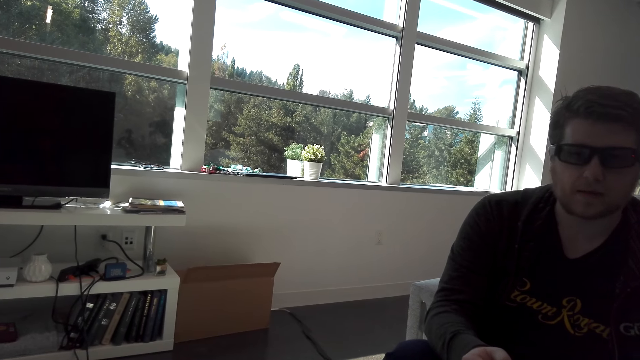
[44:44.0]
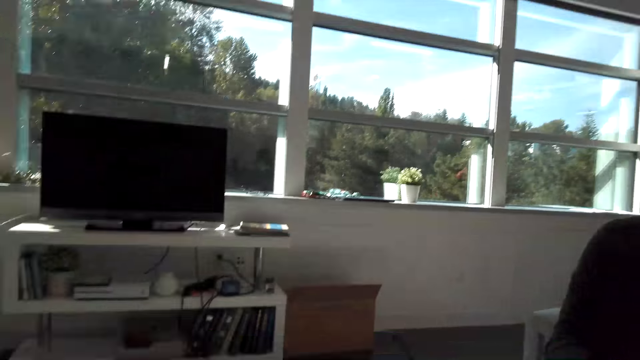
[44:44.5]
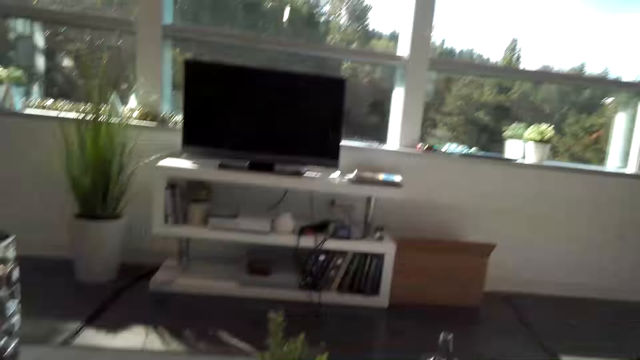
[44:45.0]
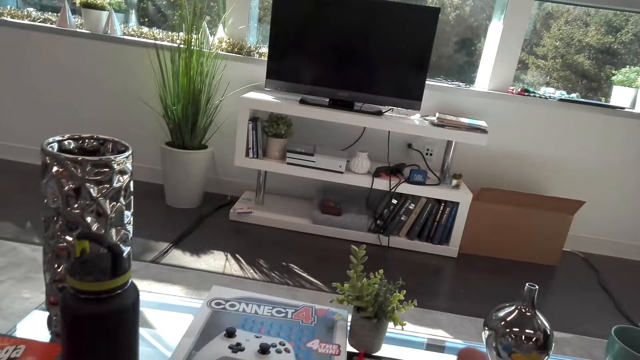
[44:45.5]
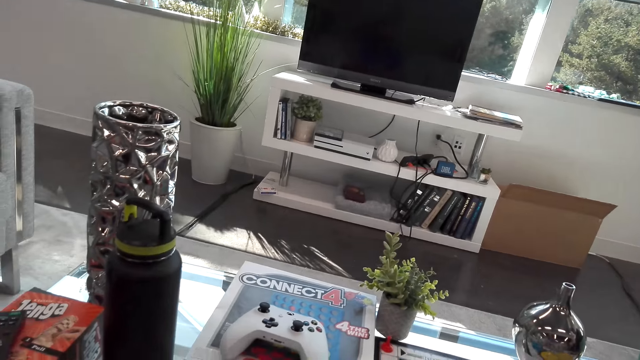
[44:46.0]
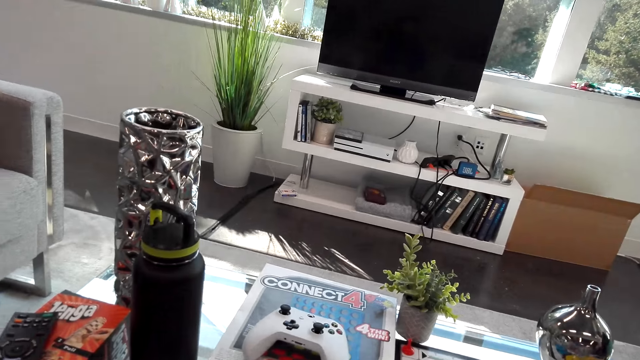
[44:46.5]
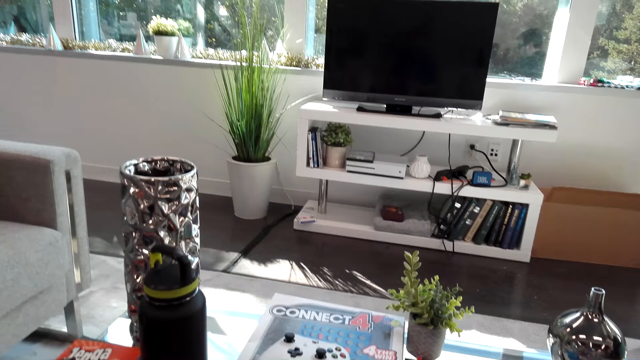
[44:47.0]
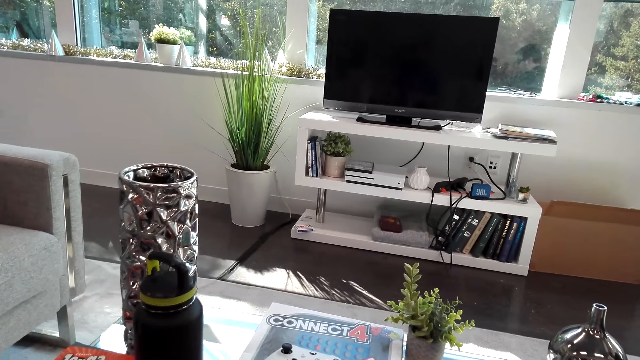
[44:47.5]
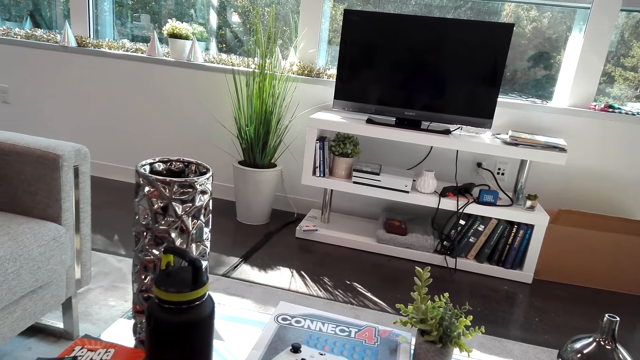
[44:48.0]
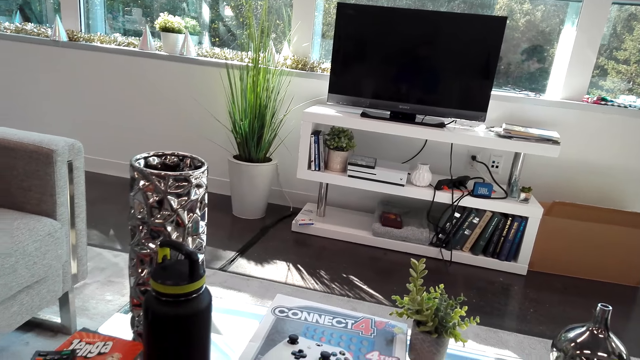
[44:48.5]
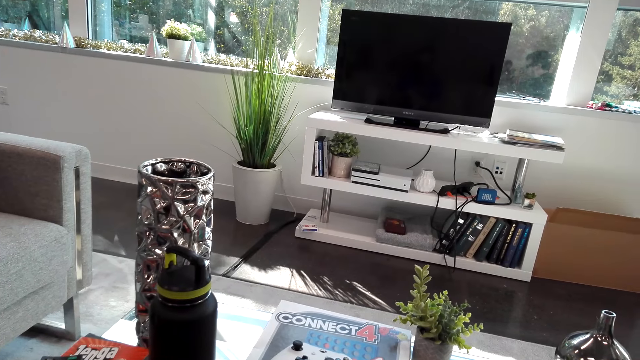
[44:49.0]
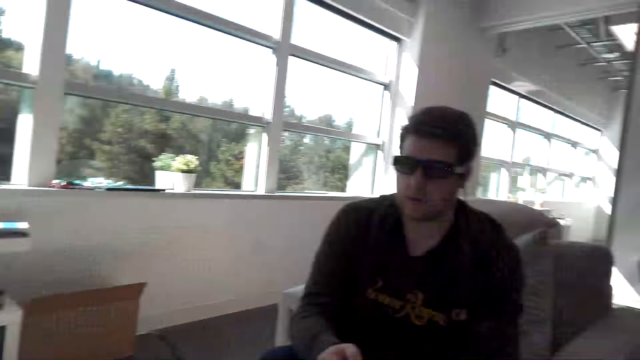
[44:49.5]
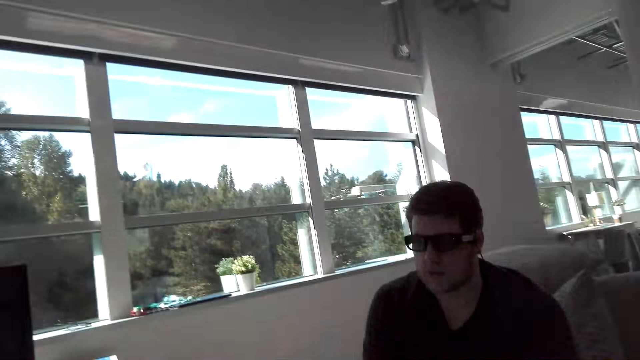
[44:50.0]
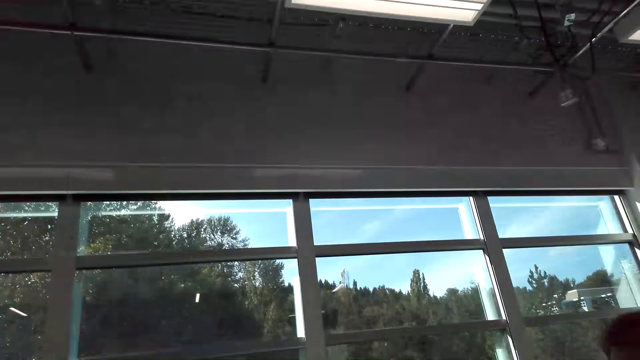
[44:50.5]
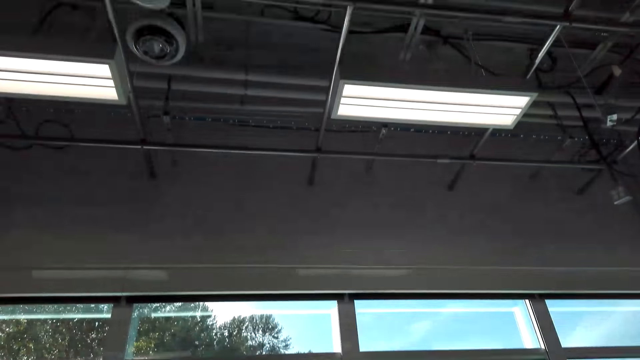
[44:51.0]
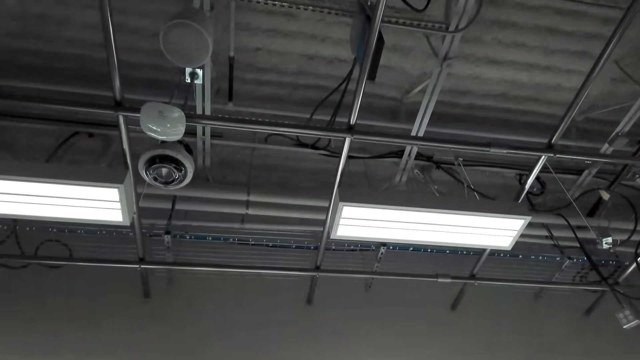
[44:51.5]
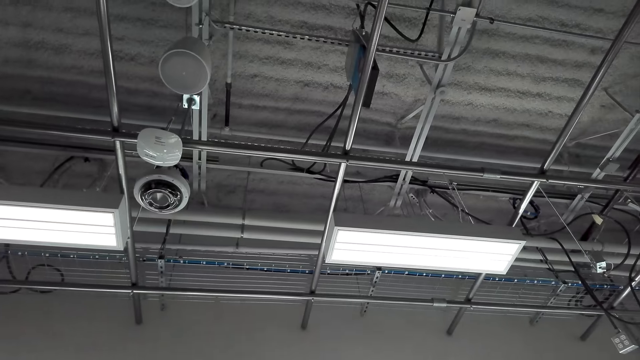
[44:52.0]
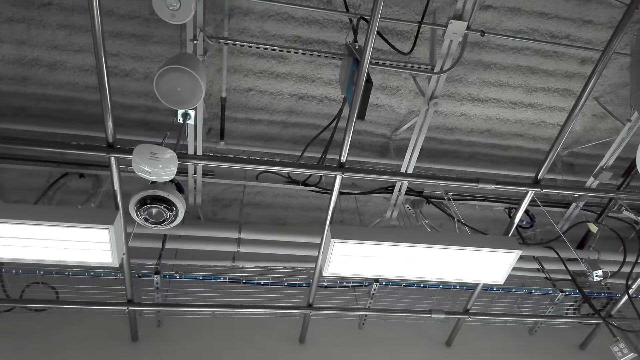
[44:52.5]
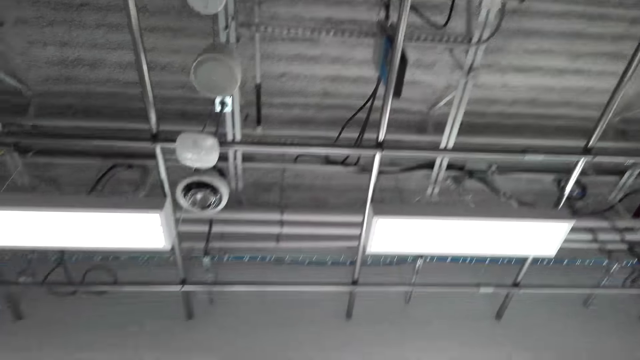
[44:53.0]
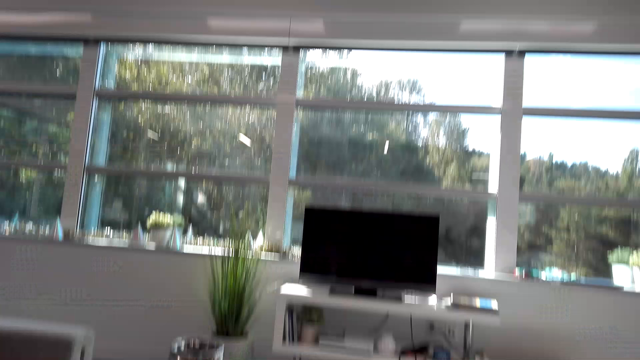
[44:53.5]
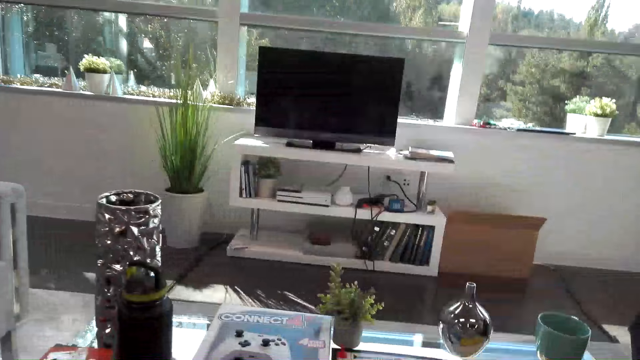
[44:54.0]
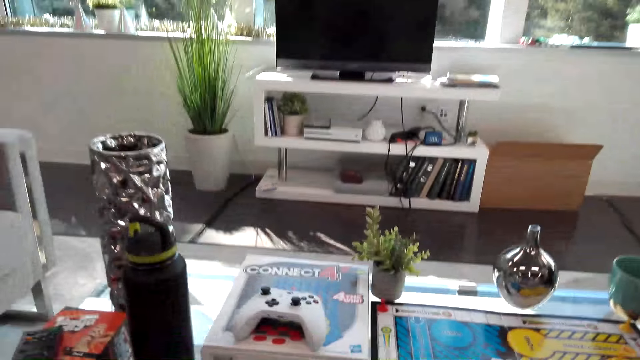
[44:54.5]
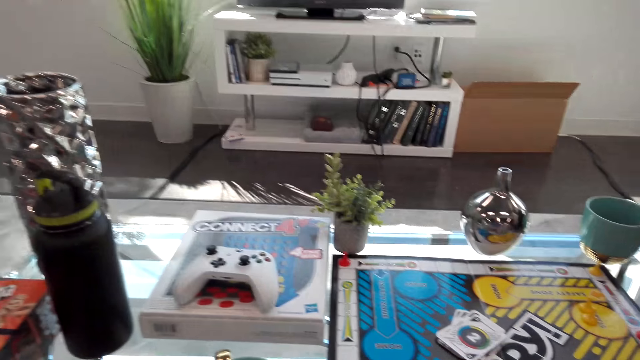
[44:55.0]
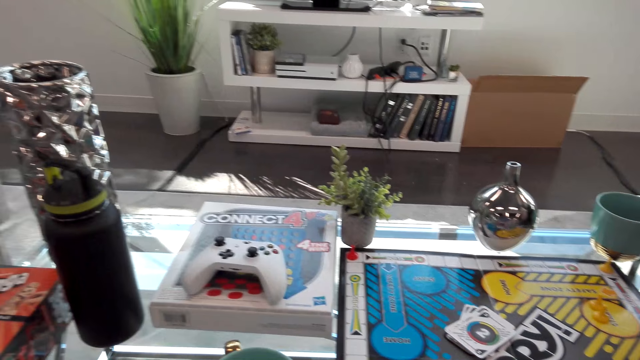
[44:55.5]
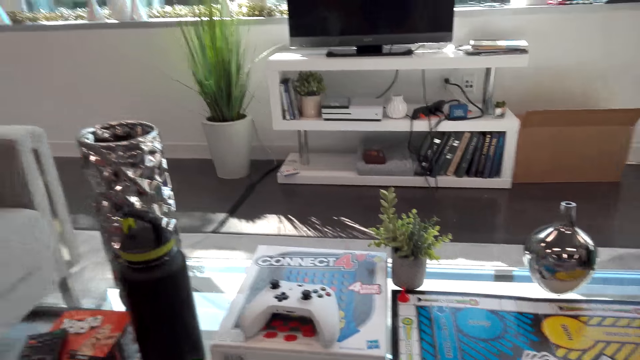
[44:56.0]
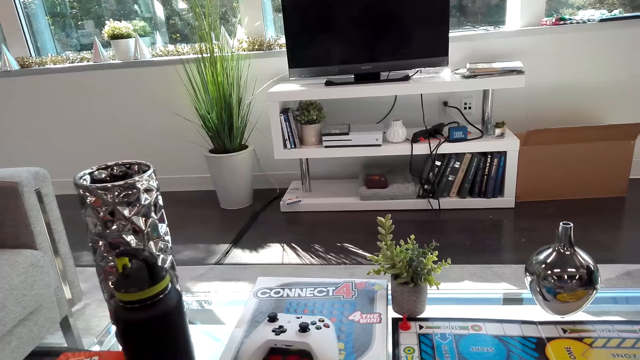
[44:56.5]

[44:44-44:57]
A man moves the hands. The camera wearer stares in the room. The man talks to the camera wearer. The camera wearer looks around.

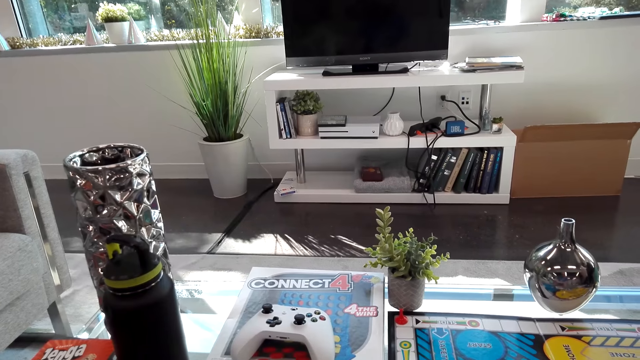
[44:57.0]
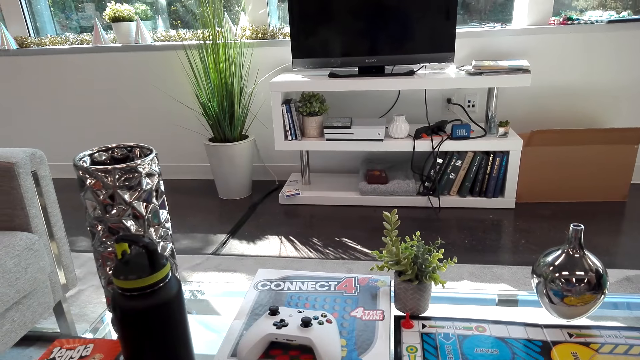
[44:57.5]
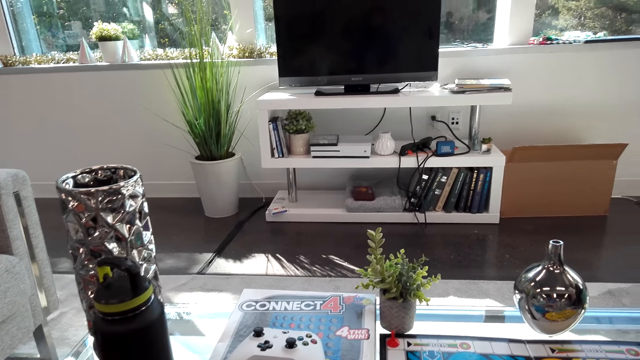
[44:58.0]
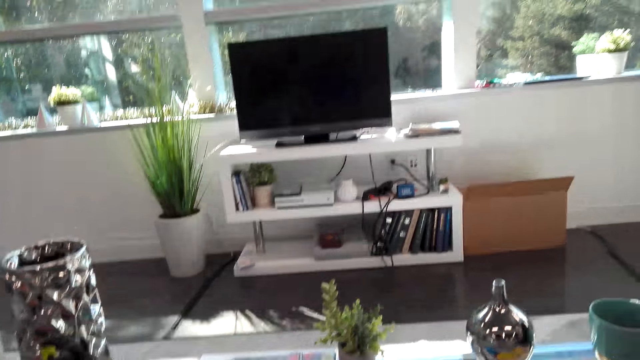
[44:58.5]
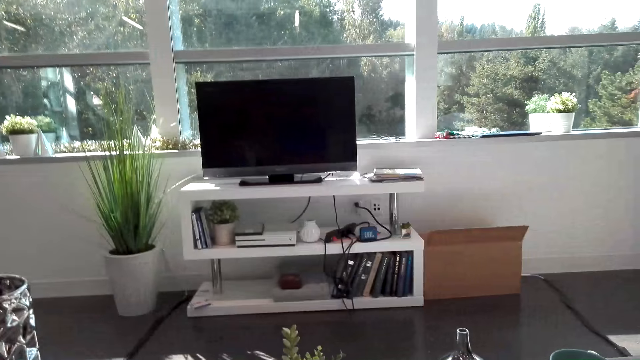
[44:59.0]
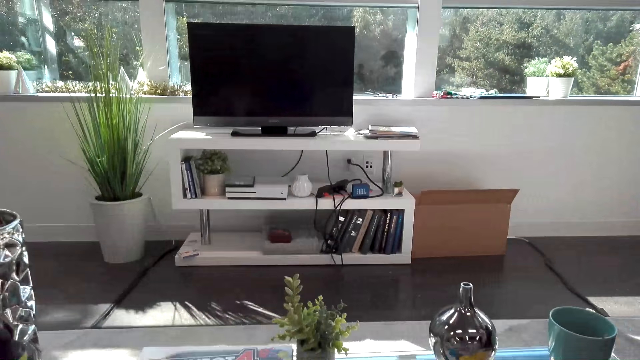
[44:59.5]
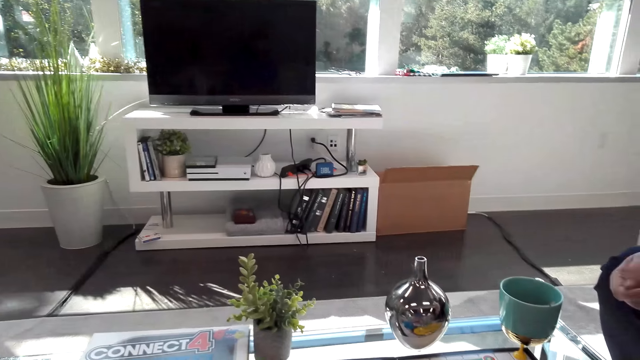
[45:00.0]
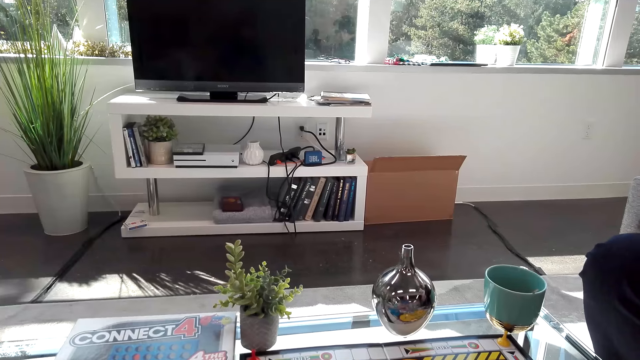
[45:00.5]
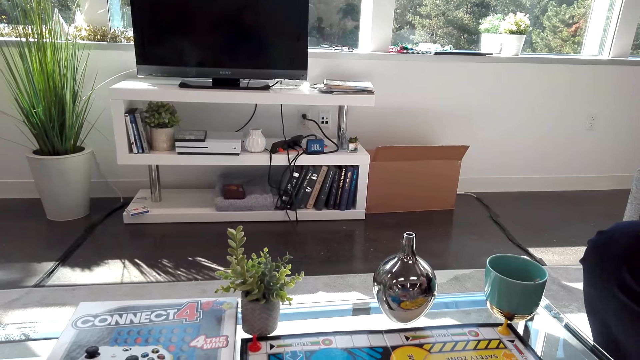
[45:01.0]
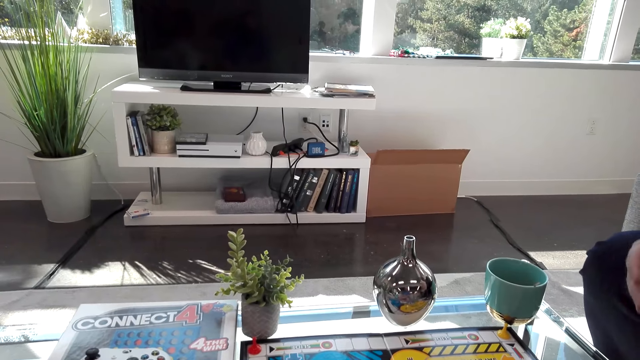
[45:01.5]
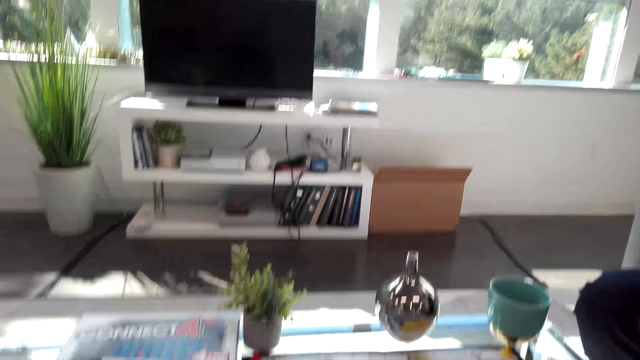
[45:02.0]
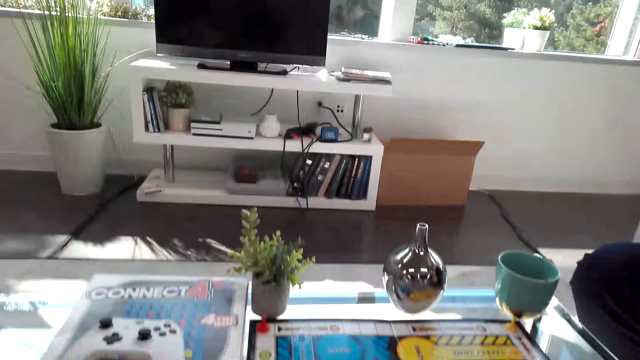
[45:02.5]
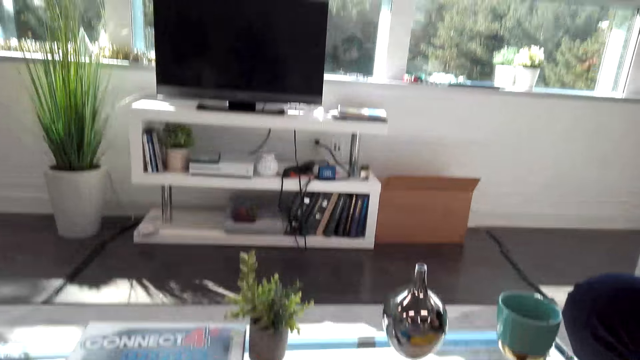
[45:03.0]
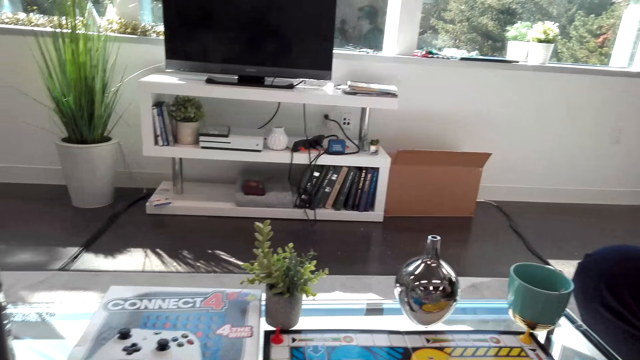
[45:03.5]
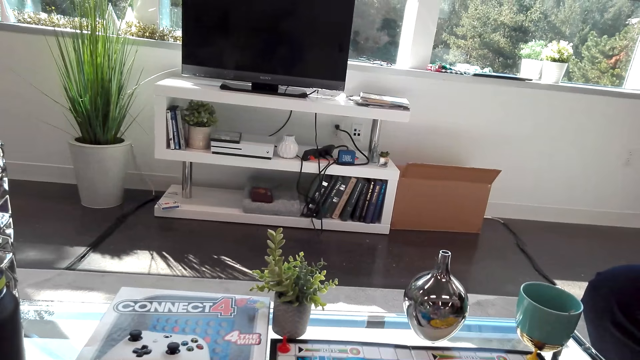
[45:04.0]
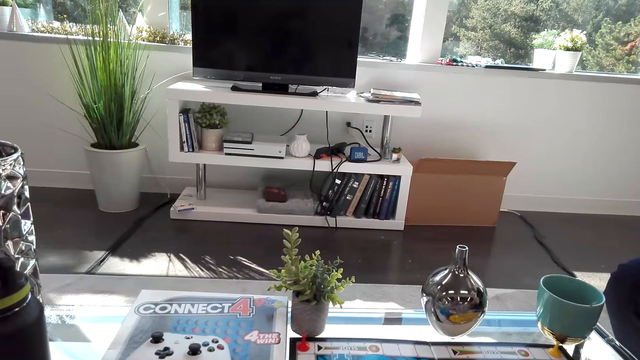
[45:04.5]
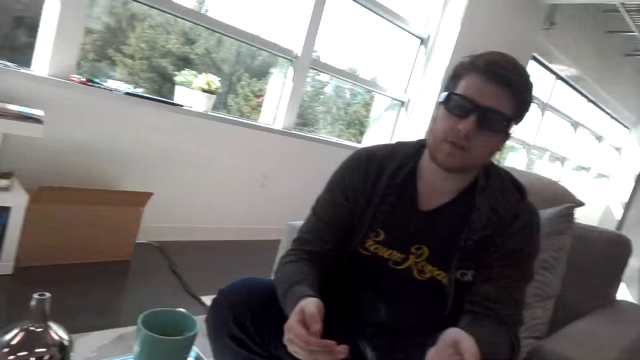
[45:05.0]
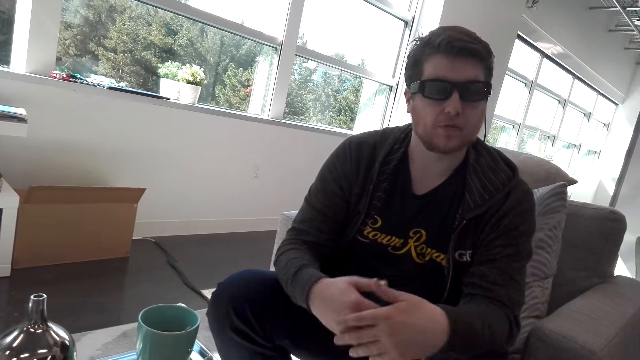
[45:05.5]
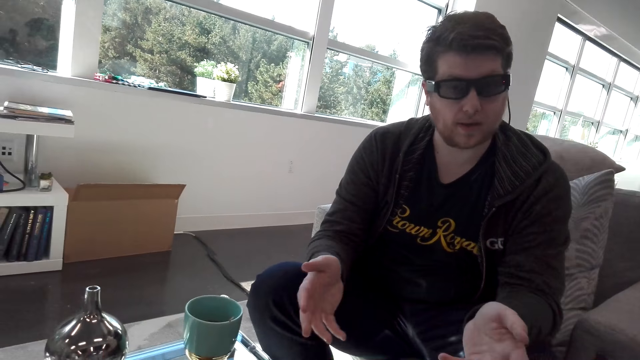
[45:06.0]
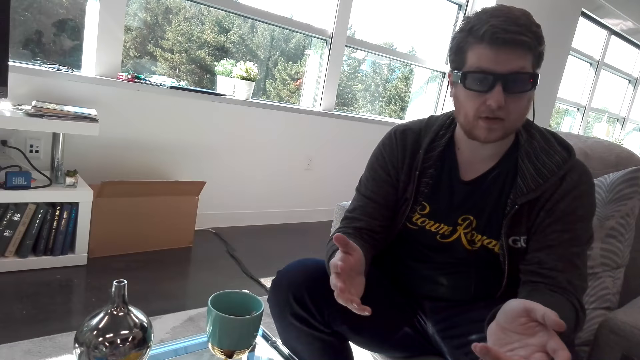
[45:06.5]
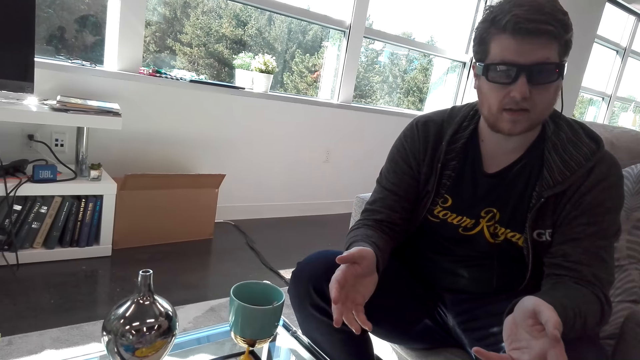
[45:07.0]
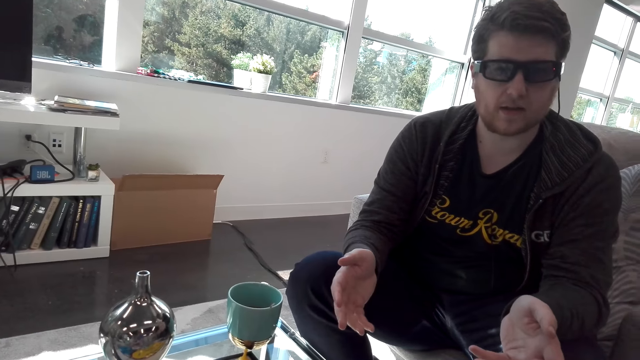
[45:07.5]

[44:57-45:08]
A person moves their hands.
